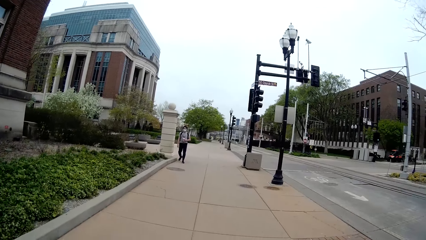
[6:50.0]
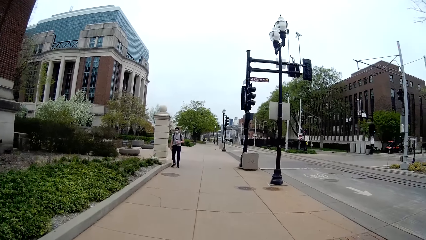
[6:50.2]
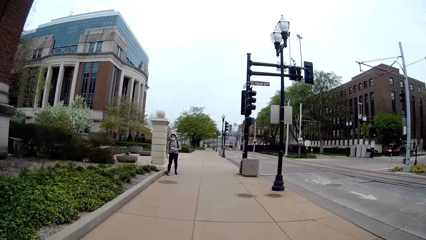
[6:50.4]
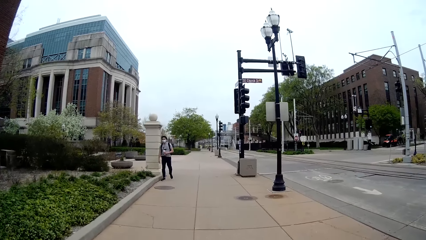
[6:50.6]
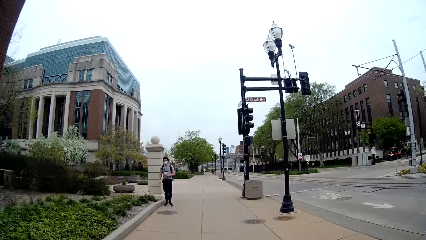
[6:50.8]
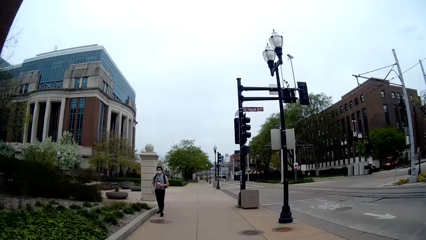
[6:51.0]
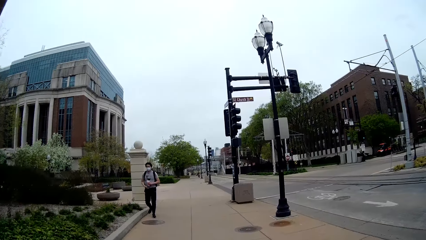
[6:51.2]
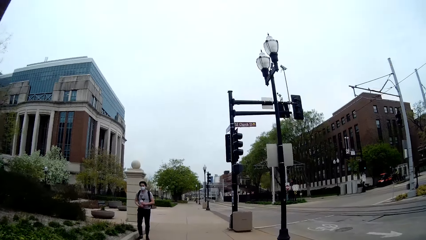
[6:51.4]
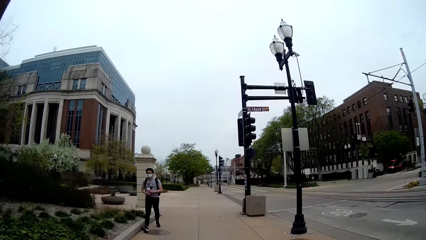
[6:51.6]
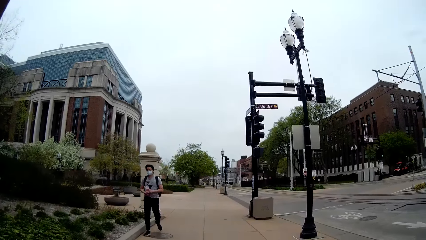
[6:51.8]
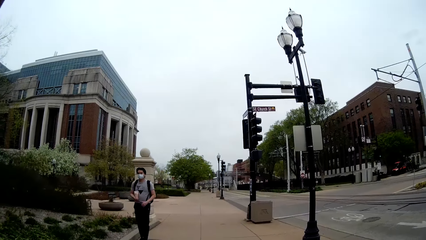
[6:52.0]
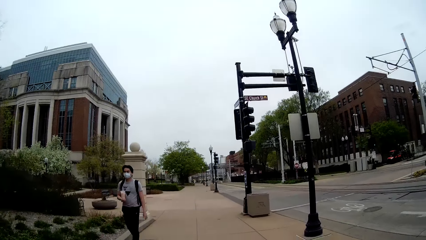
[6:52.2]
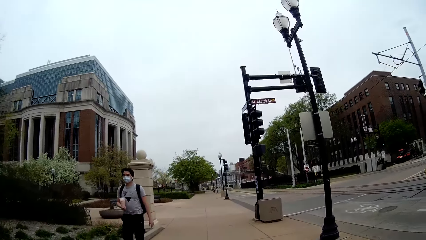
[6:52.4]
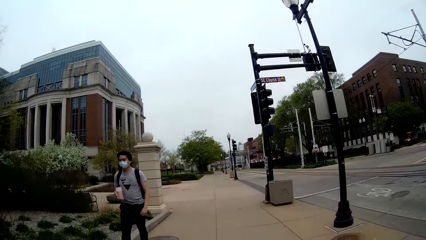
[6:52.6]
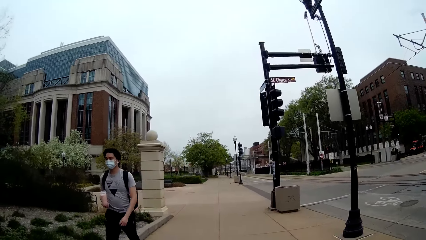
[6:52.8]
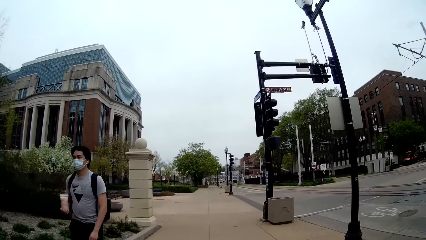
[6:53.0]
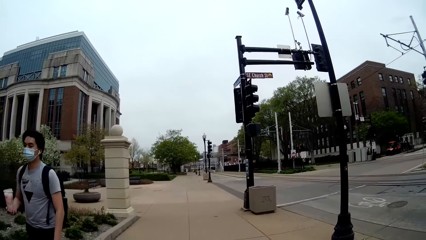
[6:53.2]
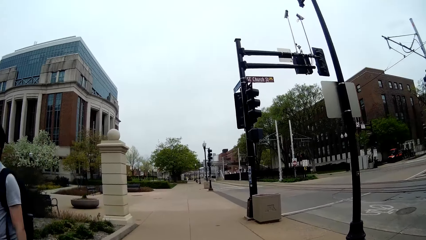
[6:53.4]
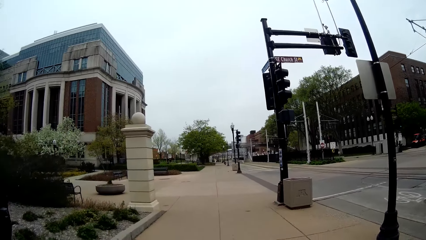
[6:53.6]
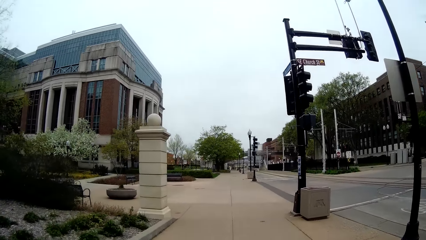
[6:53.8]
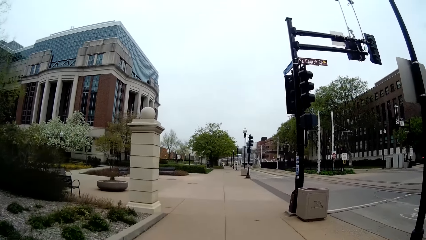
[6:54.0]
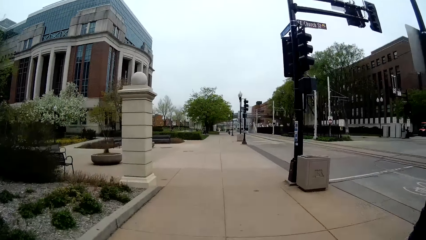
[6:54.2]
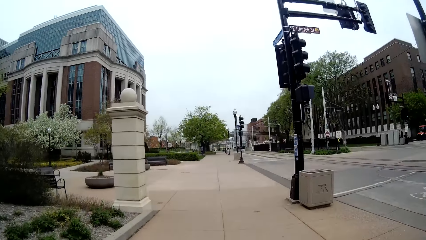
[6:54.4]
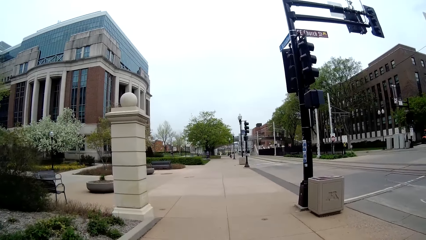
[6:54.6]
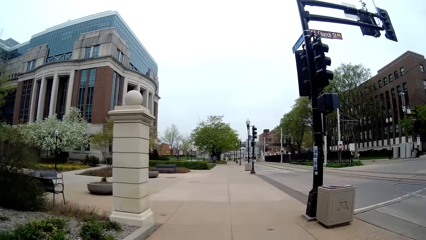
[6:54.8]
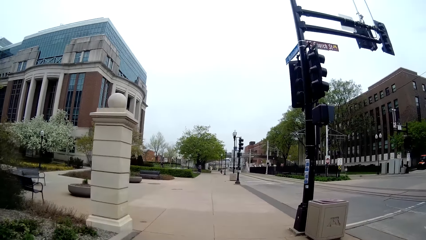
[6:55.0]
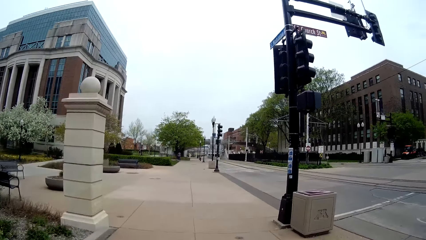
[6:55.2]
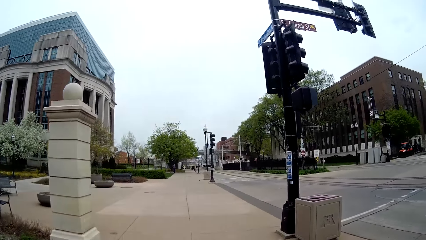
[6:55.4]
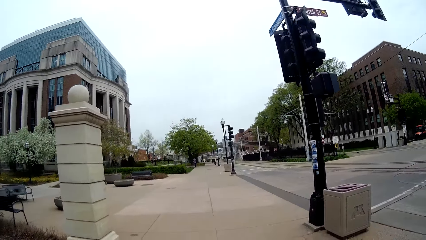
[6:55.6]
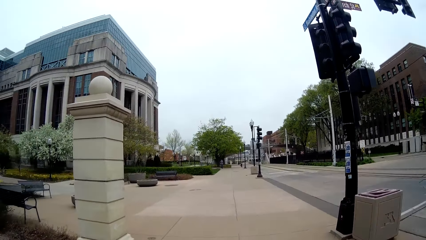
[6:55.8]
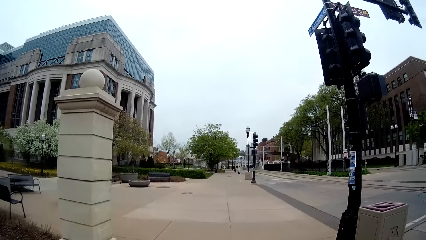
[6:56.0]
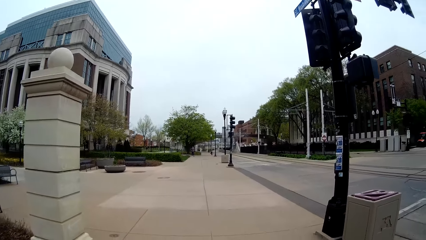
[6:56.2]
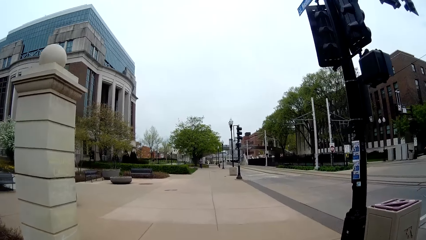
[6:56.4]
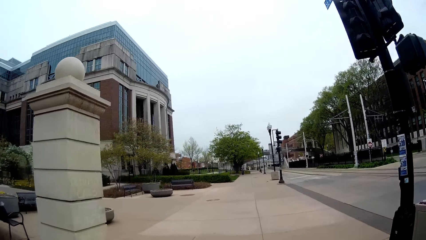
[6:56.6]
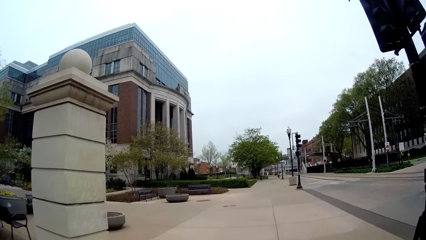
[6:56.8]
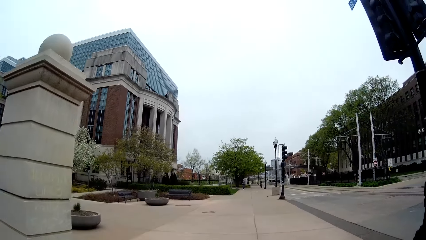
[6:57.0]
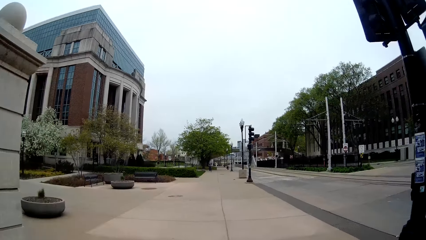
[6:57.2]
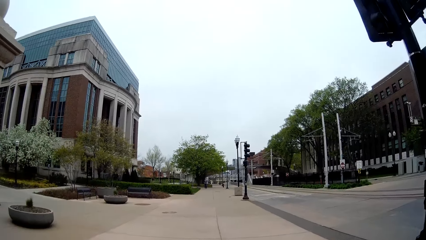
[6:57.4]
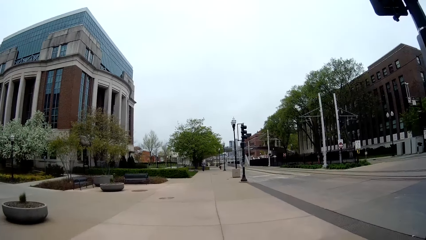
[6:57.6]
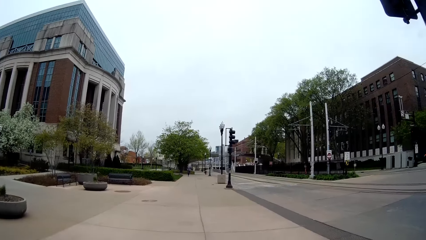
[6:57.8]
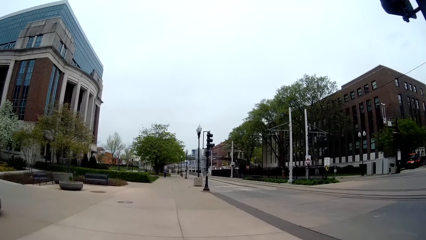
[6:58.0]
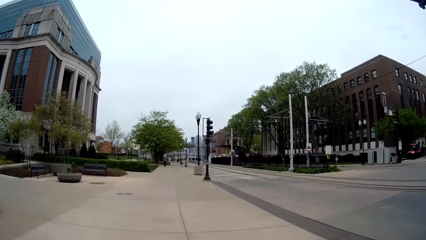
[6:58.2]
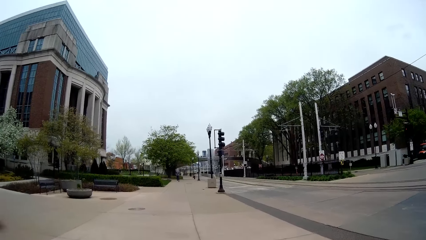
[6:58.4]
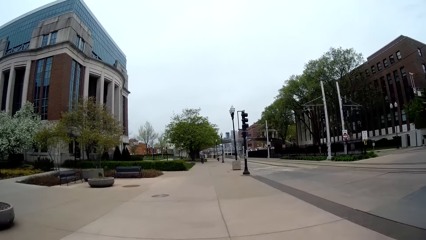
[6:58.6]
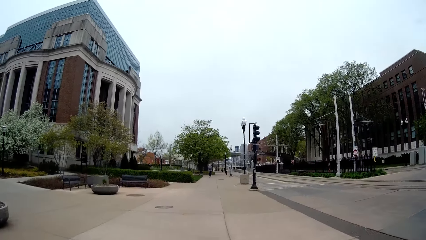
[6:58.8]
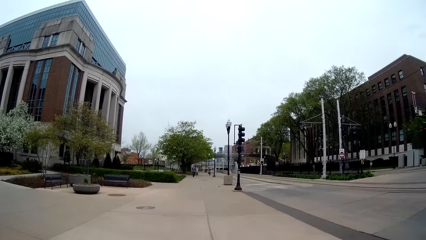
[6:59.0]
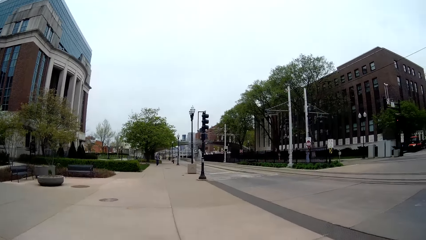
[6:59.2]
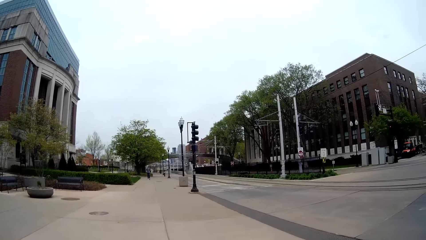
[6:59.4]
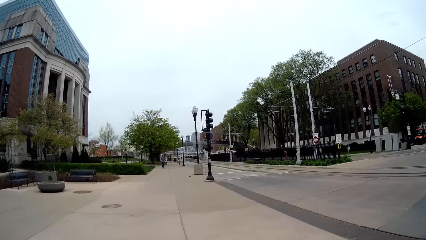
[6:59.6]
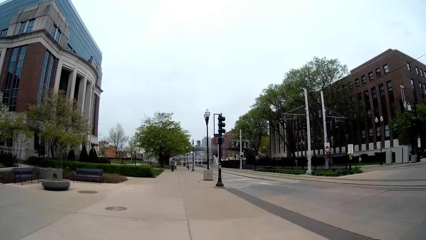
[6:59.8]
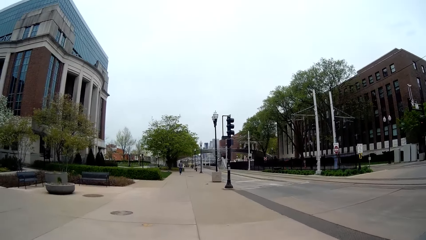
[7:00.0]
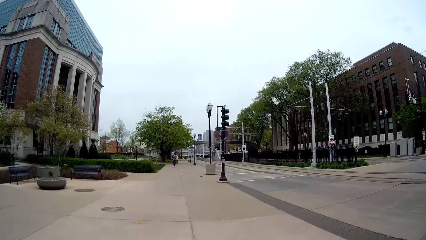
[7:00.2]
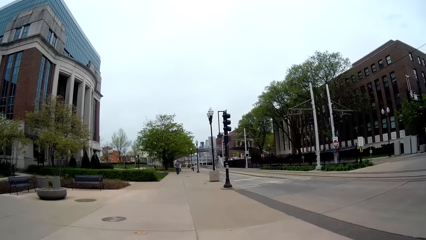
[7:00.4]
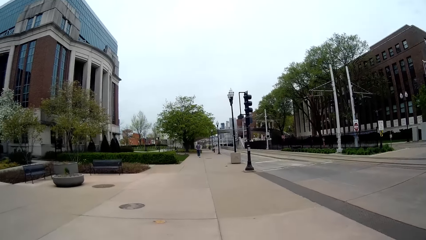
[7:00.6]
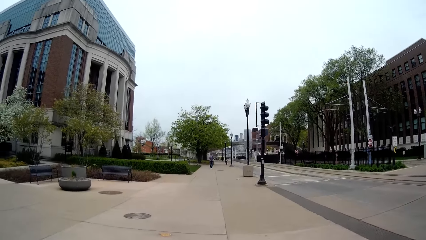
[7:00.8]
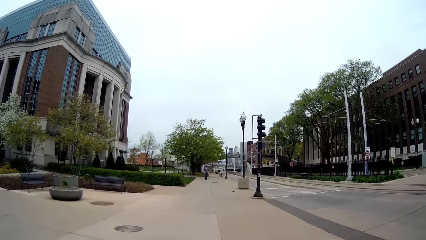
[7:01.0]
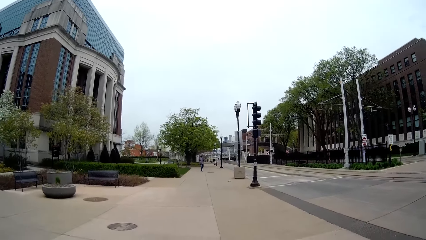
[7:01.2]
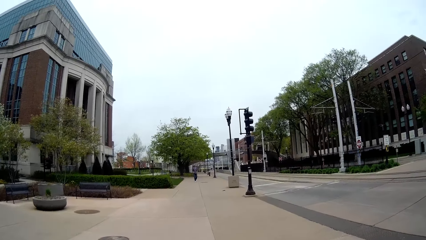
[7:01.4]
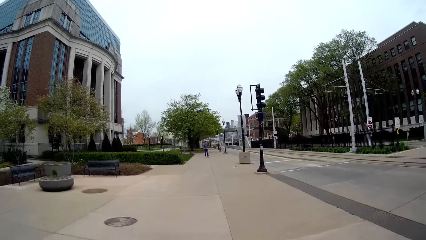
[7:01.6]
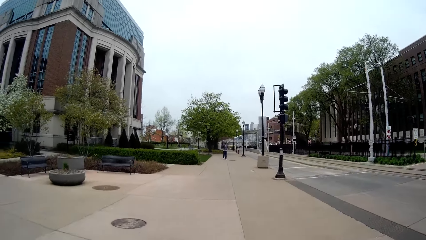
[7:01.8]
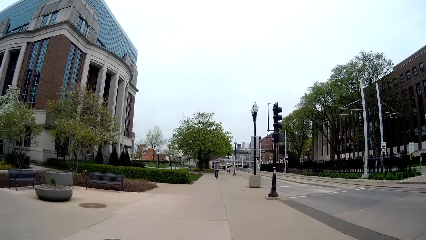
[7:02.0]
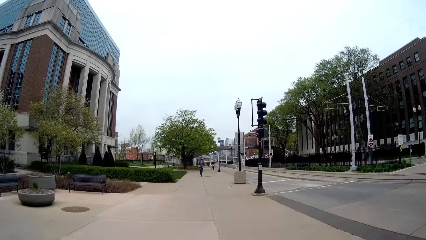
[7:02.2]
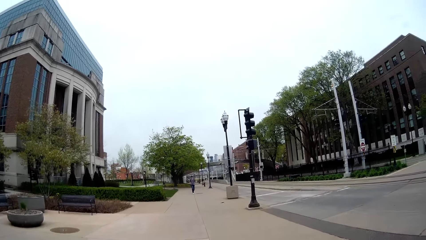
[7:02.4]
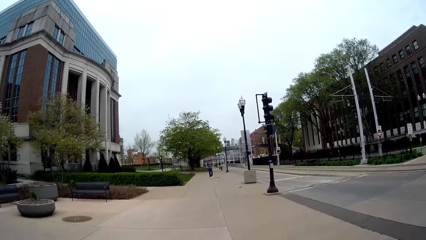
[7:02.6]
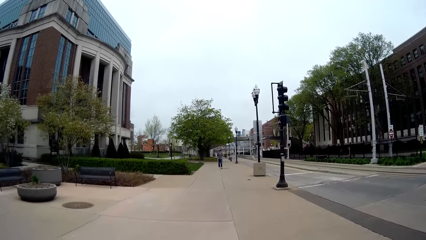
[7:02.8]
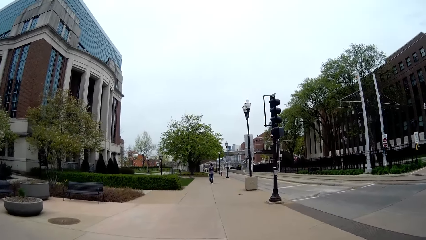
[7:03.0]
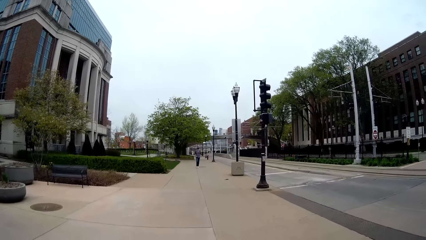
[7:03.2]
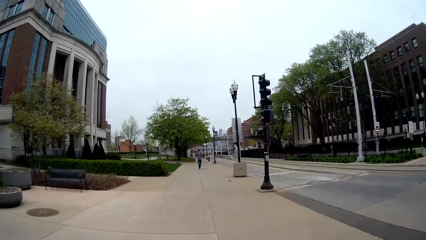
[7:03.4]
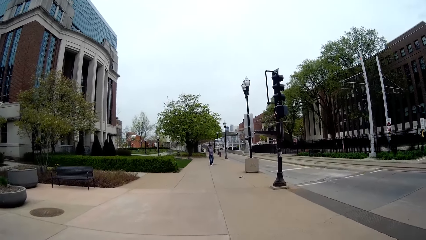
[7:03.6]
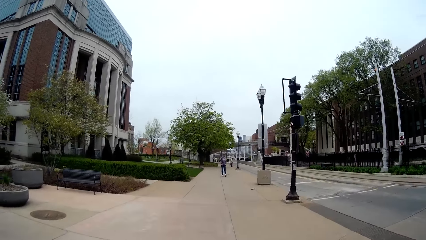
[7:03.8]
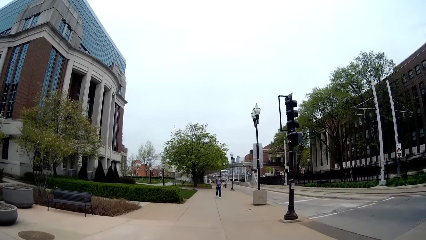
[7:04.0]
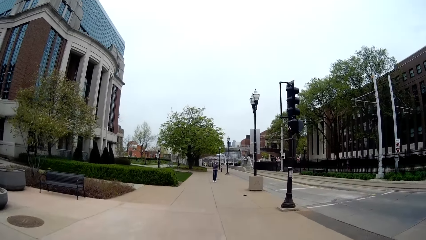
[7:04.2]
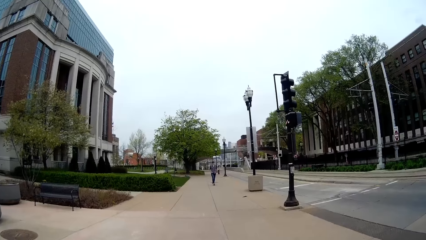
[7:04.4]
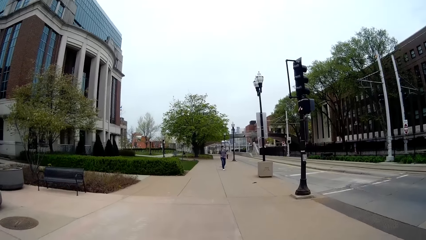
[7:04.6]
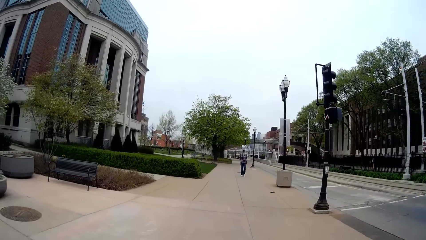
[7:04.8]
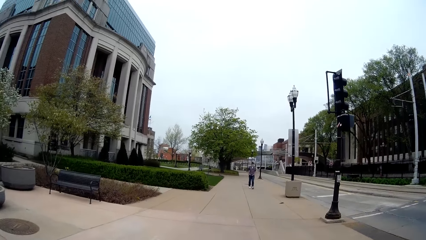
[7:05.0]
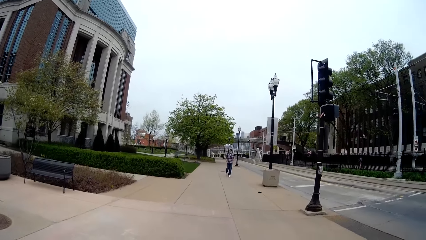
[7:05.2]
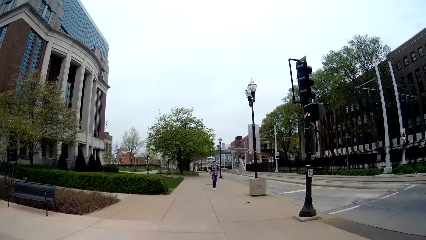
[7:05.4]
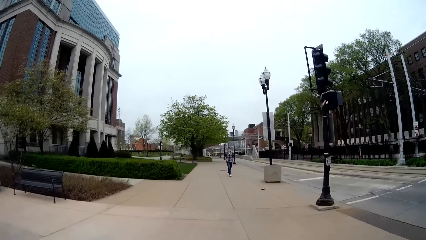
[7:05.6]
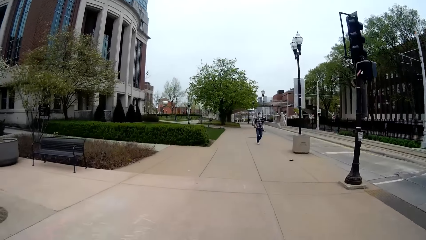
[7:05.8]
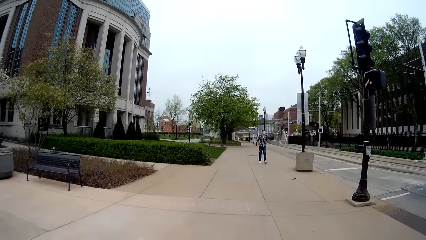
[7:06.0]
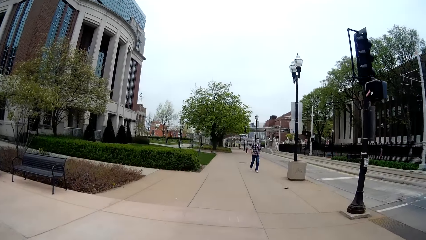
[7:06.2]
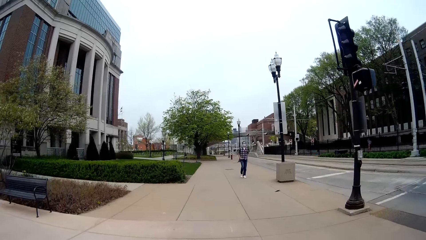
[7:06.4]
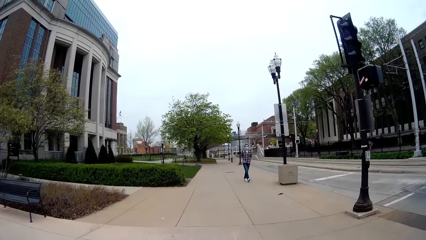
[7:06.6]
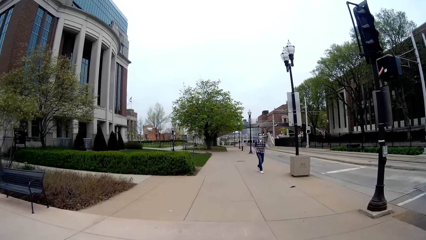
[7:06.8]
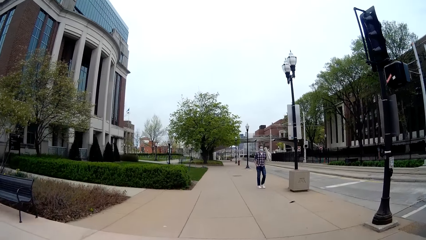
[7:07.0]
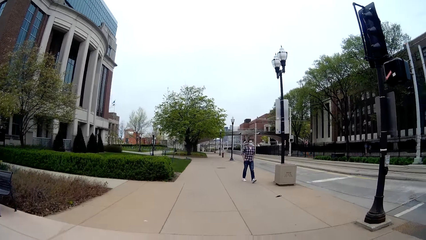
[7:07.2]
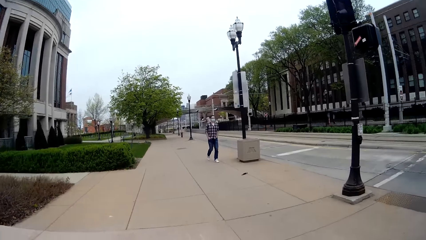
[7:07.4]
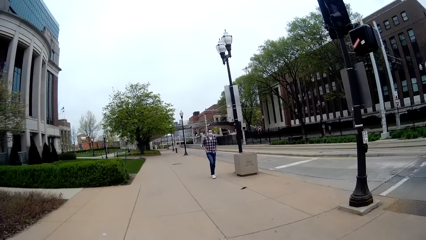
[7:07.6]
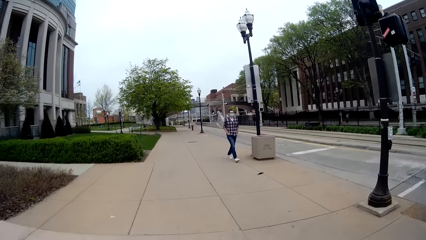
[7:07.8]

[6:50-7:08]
A man walks past the camera wearer. The camera wearer speaks to the woman.
